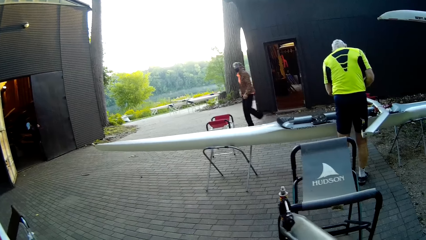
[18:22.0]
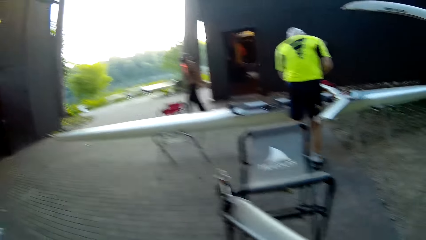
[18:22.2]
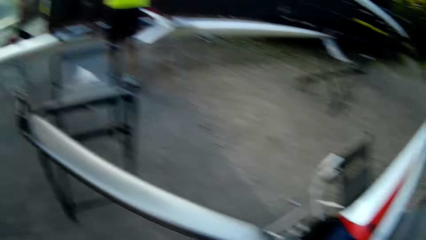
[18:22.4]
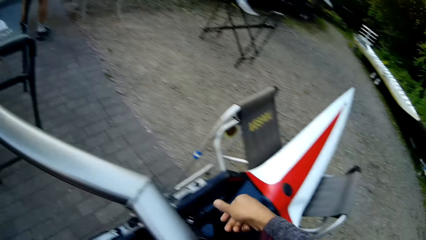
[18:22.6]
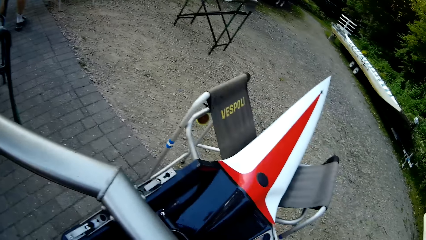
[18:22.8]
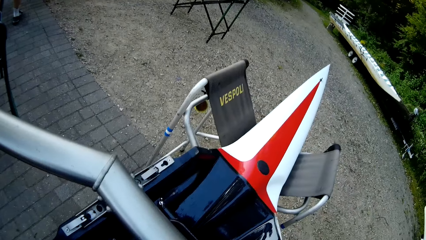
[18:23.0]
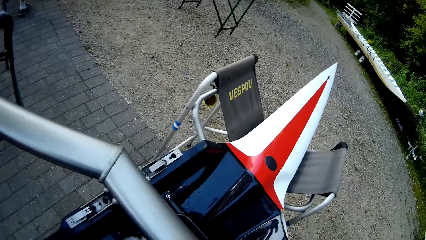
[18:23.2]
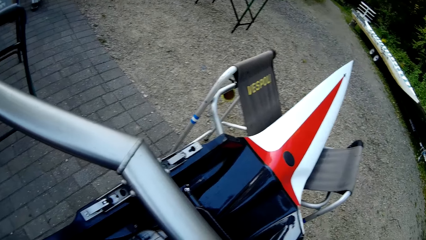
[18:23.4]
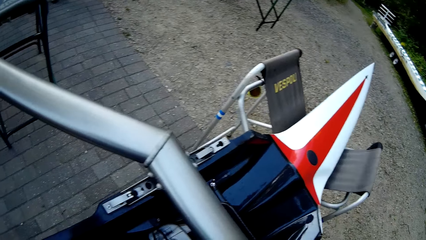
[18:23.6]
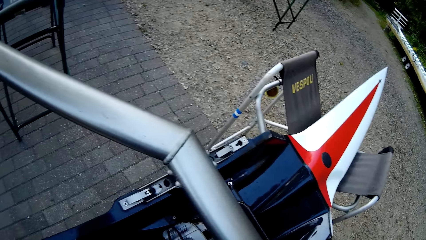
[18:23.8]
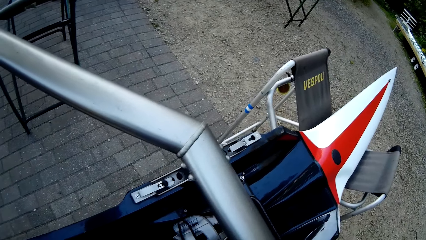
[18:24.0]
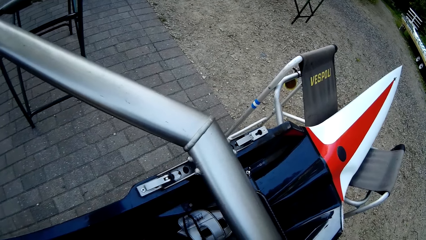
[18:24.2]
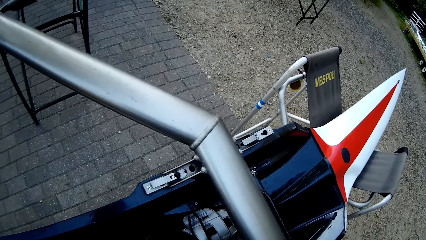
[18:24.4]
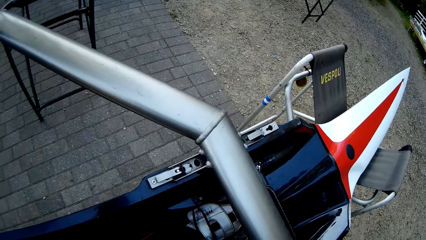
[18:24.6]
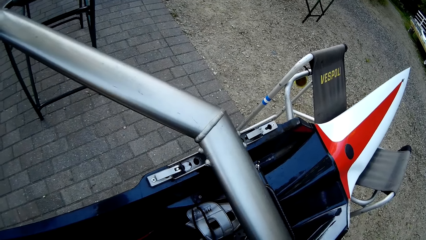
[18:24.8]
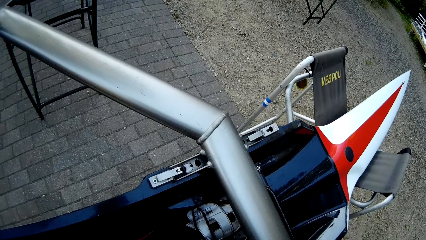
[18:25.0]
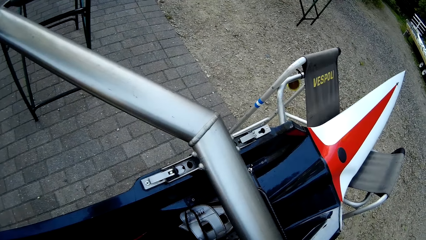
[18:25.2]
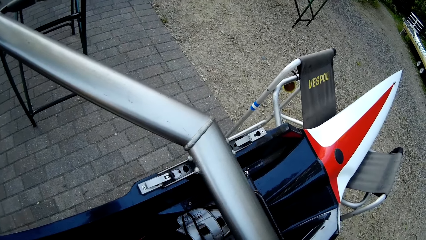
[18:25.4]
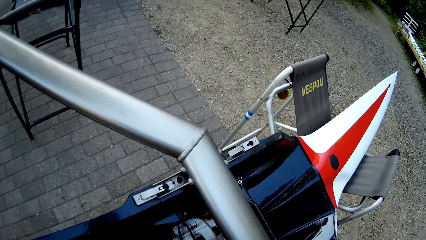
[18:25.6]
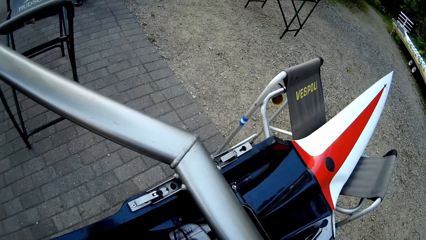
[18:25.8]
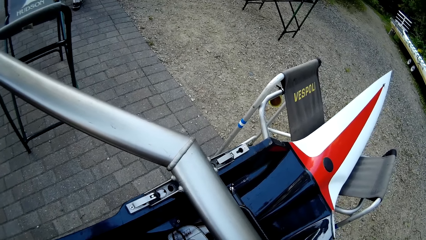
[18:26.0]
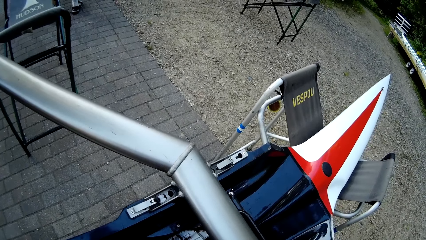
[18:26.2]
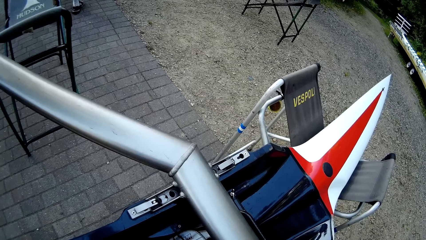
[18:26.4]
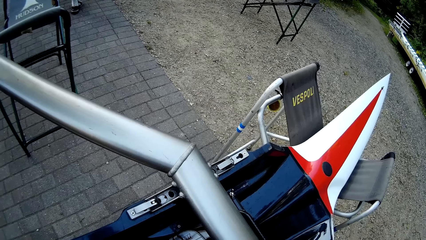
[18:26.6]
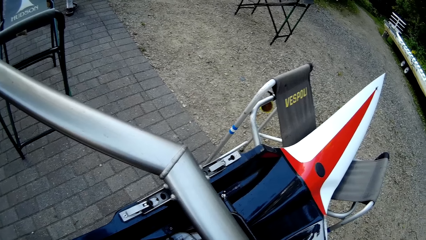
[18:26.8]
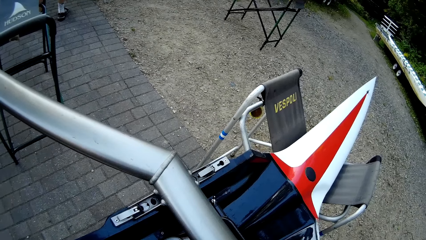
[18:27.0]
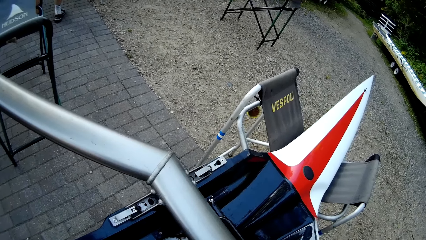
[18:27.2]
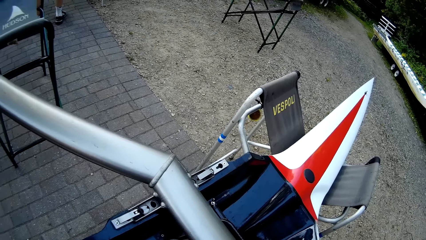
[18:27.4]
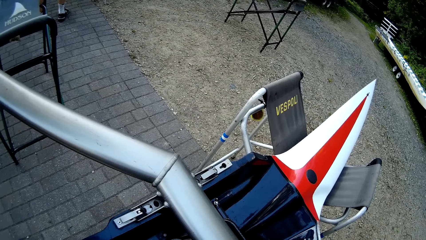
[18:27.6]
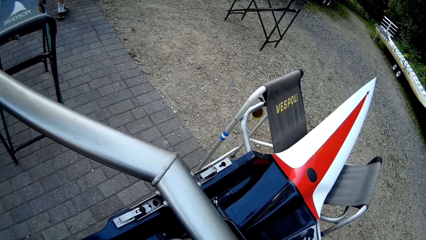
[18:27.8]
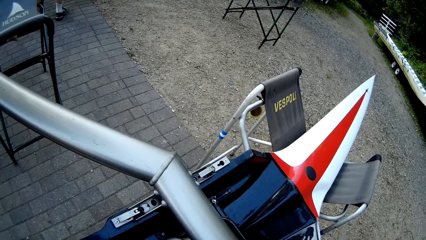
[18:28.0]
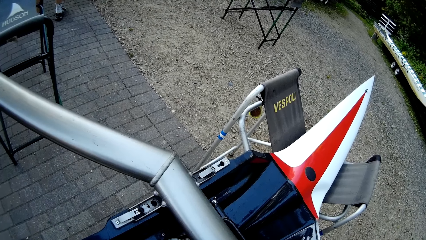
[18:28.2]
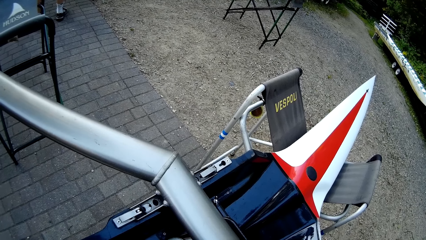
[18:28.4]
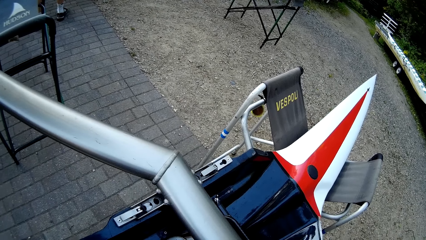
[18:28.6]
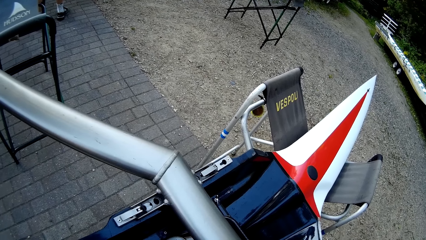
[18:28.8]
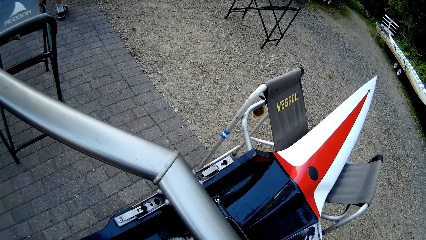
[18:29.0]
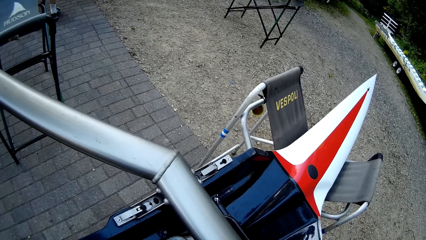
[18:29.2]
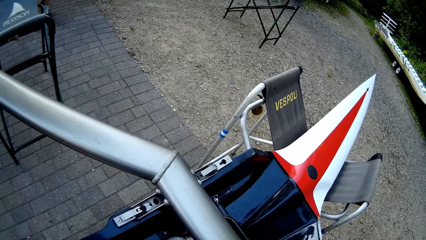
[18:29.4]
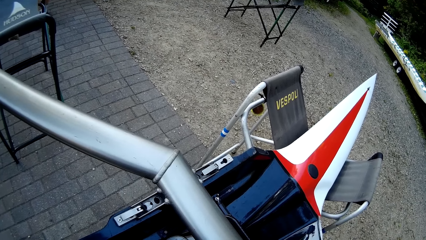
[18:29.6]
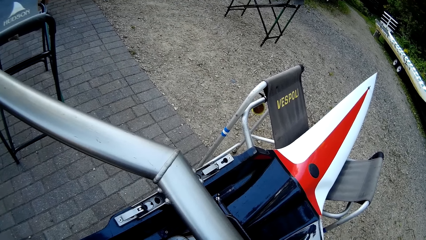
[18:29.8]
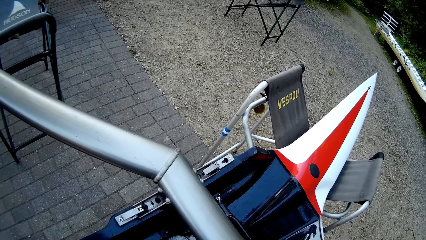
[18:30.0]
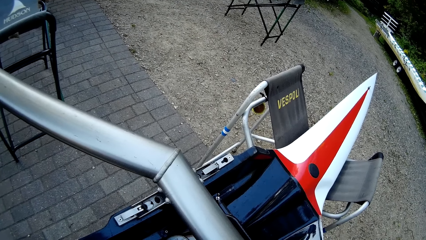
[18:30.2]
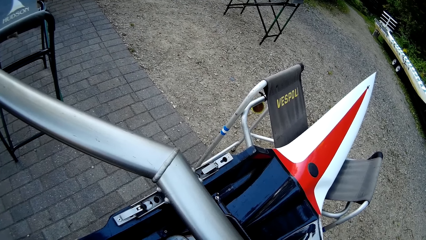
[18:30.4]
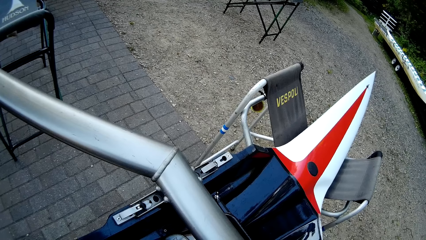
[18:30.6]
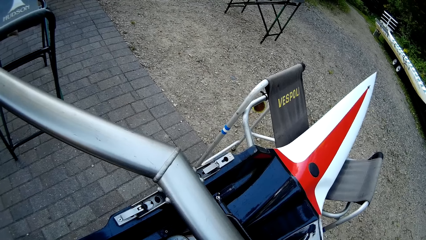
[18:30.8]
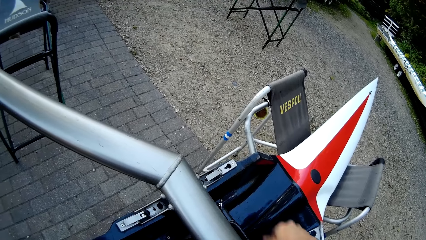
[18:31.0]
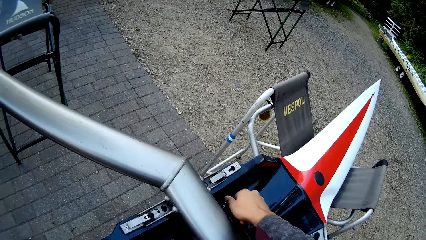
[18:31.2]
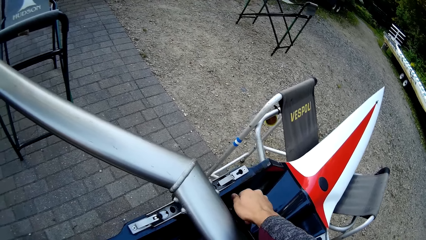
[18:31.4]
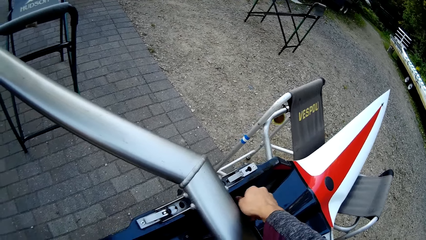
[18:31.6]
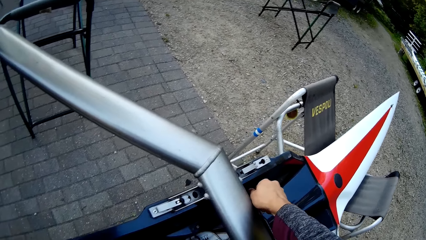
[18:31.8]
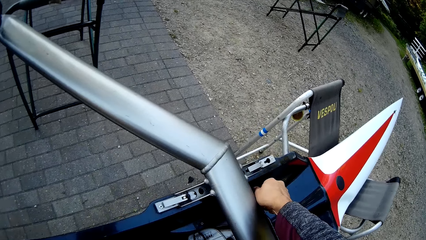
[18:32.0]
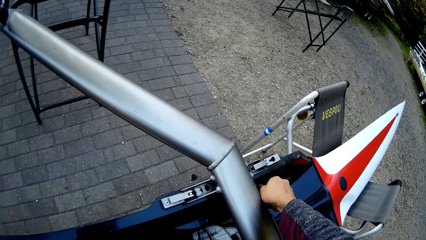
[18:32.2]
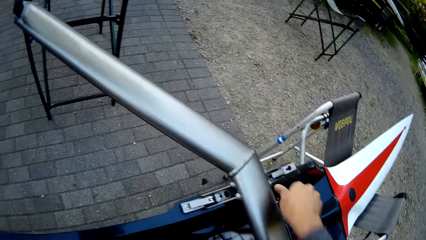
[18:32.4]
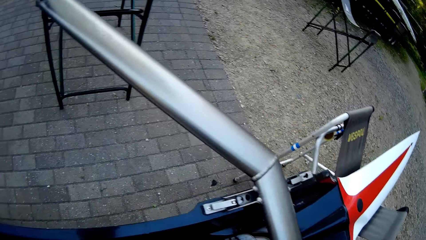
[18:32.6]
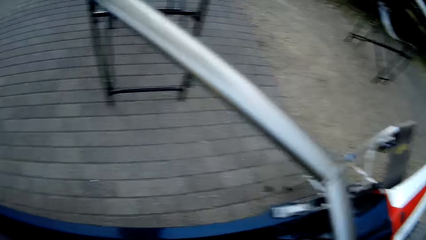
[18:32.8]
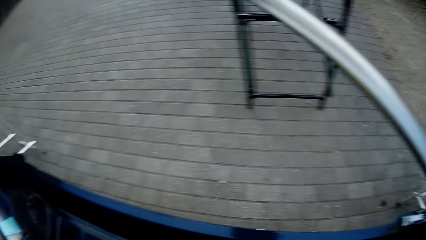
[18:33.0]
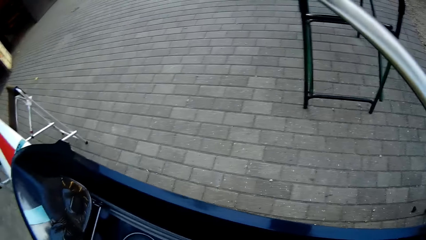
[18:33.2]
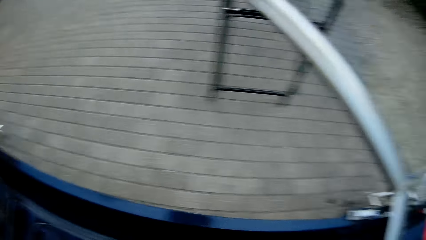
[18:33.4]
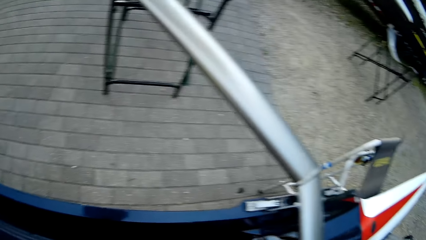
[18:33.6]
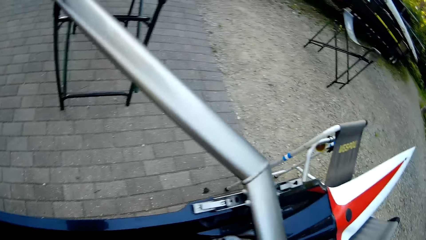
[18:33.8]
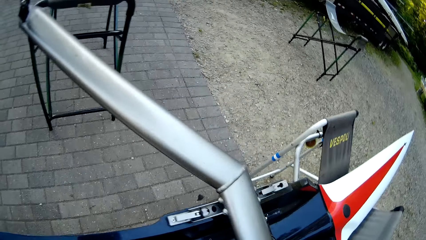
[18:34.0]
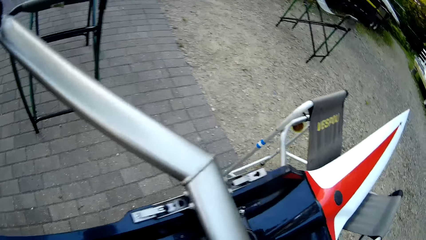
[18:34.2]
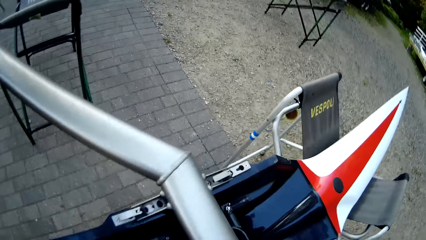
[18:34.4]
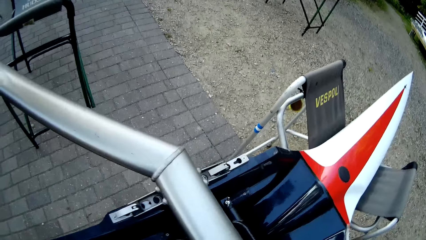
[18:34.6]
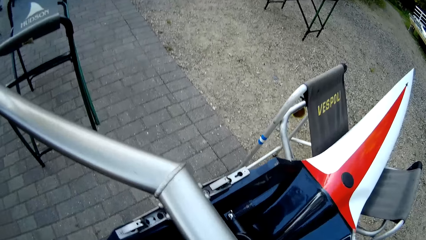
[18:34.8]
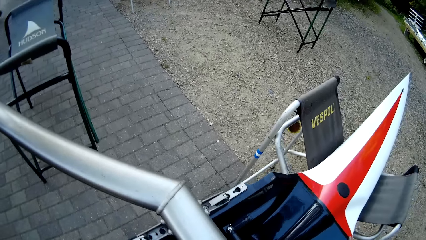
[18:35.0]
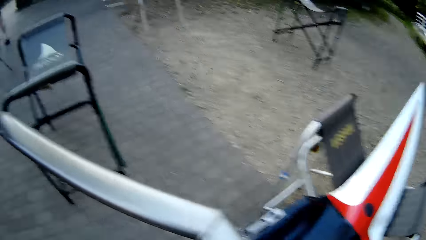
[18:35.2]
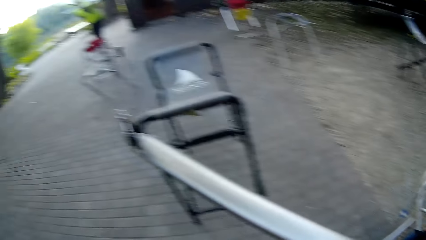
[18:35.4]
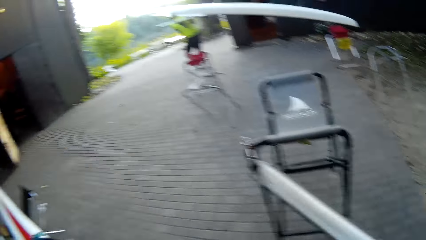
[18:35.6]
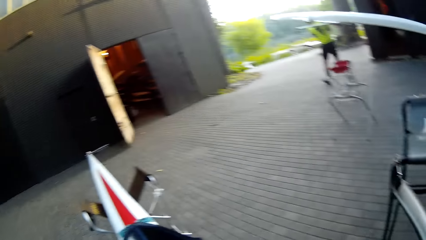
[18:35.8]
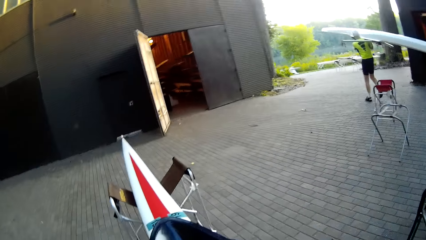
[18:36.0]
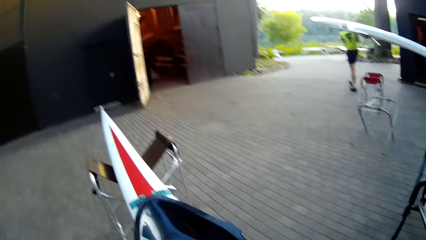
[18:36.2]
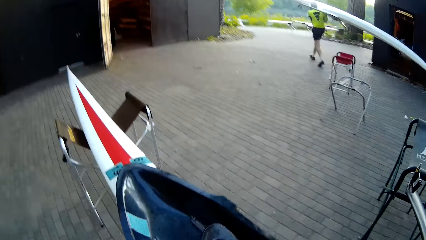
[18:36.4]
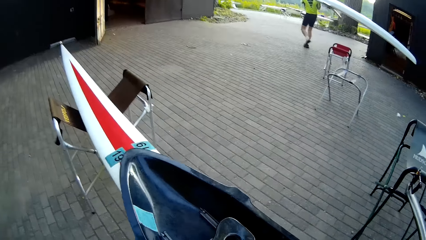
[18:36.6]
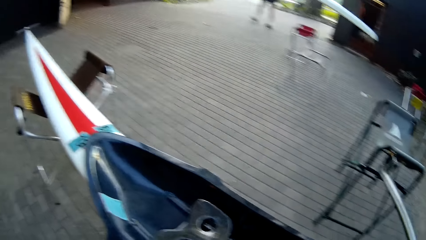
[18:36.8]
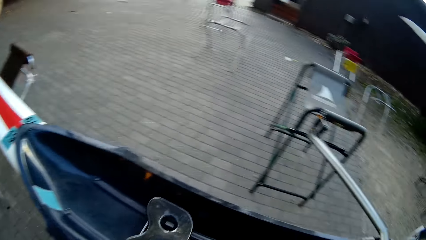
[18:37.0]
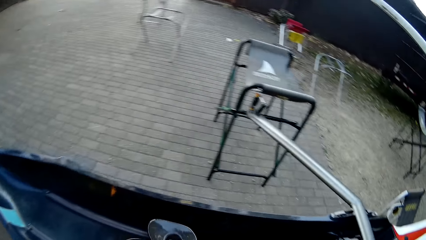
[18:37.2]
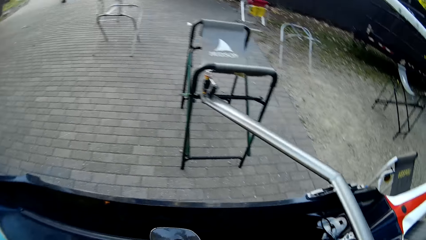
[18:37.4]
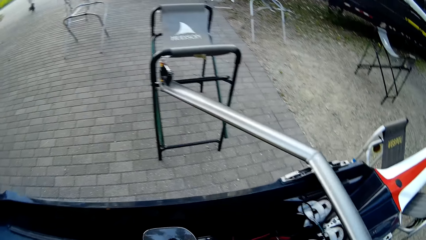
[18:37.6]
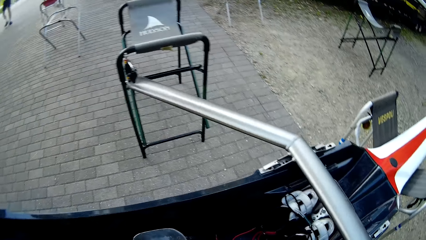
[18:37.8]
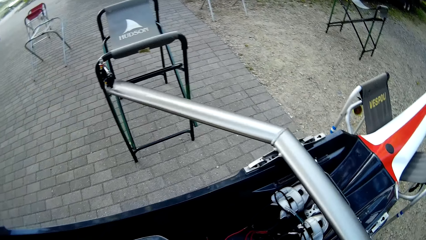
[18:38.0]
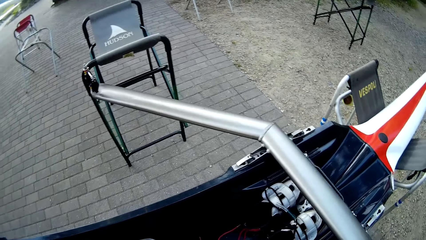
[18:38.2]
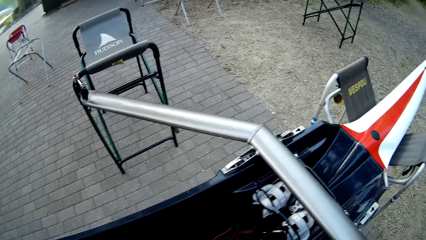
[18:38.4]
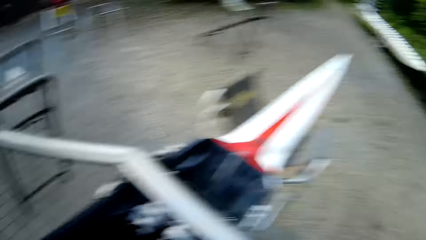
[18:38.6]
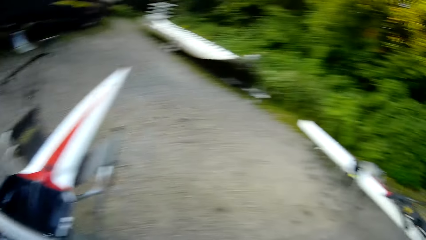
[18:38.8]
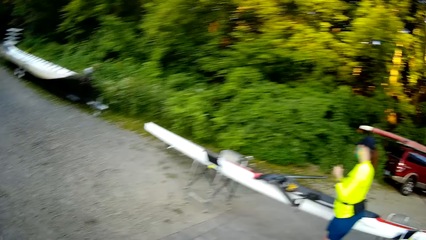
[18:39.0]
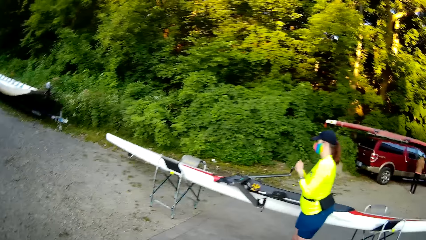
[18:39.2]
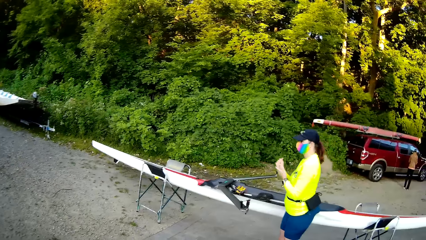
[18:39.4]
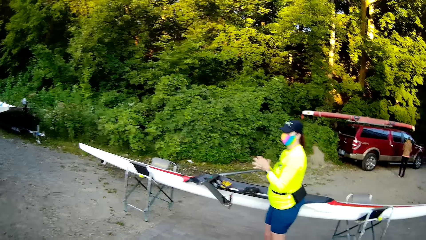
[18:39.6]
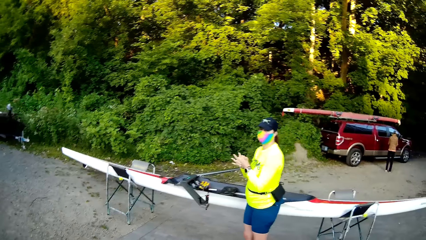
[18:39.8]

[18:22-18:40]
The camera wearer looks at the boat. They tighten bolts of the boat. They walk.
